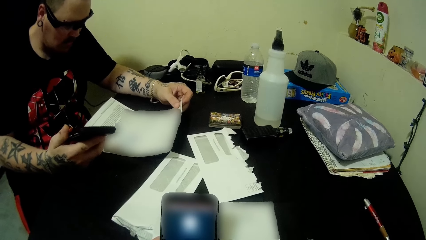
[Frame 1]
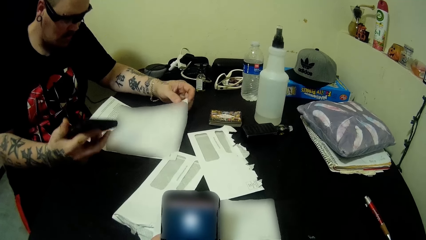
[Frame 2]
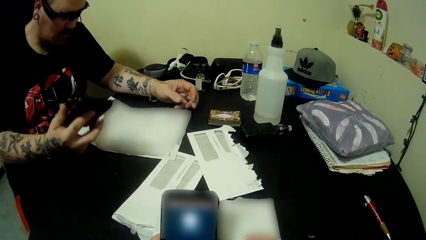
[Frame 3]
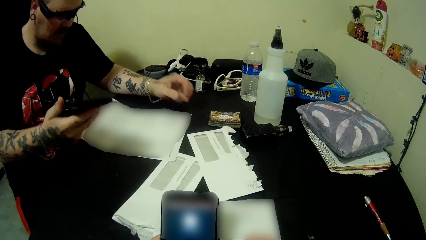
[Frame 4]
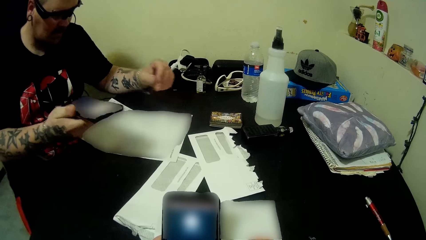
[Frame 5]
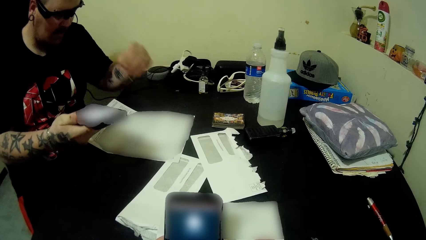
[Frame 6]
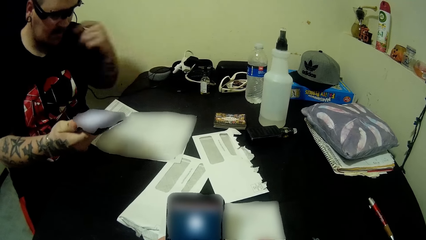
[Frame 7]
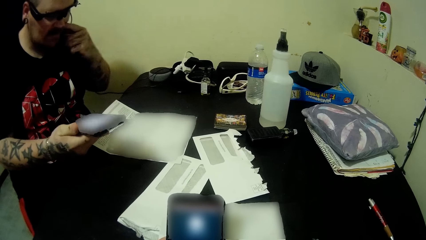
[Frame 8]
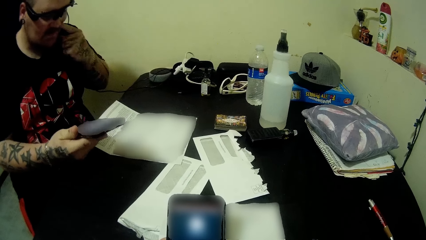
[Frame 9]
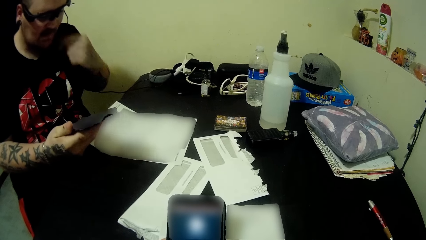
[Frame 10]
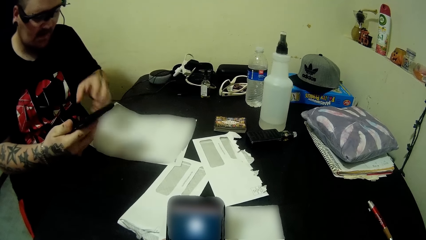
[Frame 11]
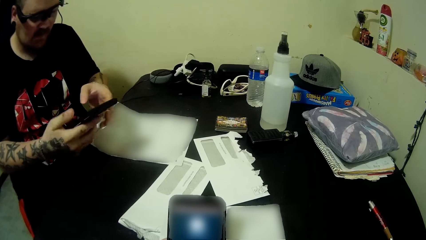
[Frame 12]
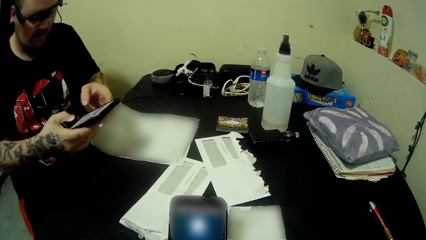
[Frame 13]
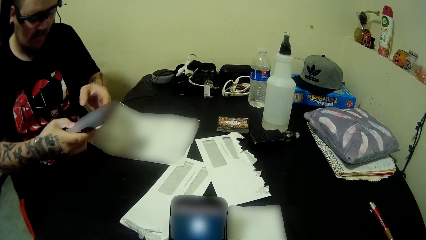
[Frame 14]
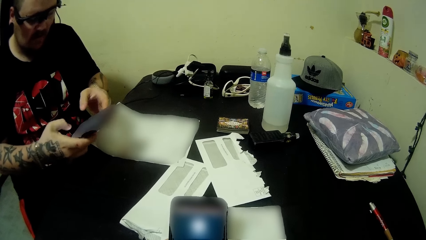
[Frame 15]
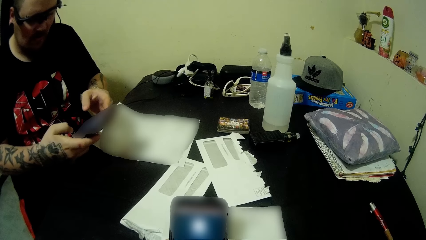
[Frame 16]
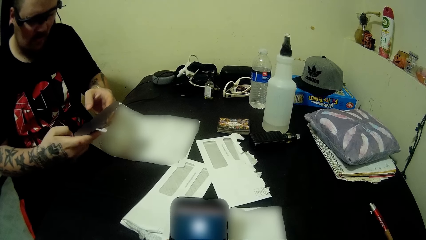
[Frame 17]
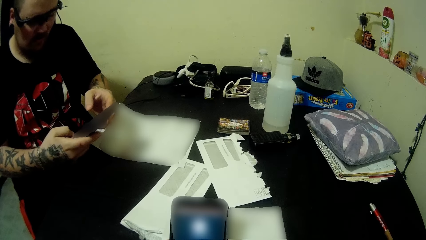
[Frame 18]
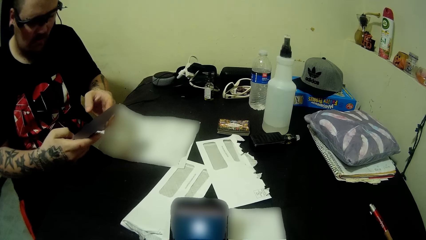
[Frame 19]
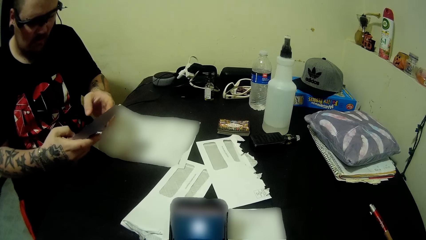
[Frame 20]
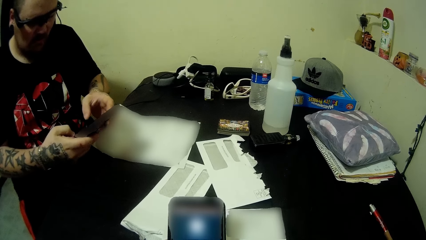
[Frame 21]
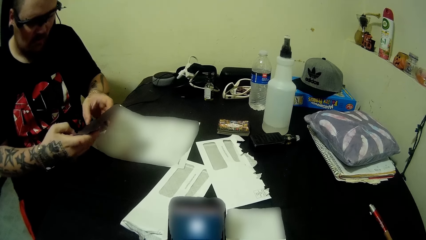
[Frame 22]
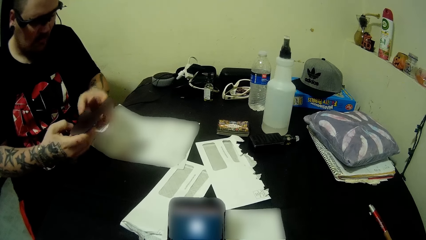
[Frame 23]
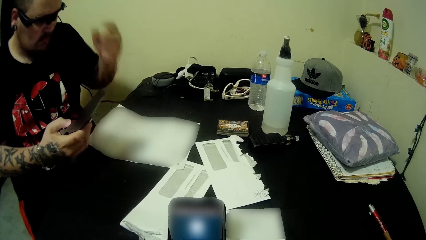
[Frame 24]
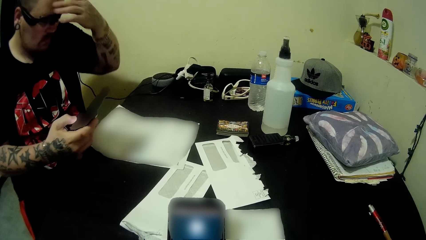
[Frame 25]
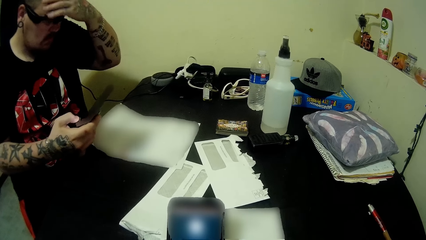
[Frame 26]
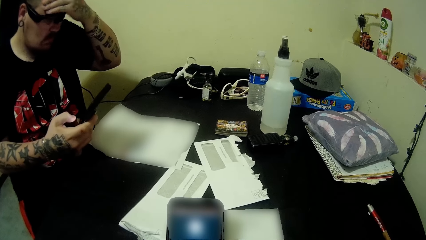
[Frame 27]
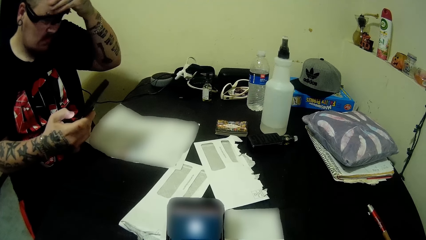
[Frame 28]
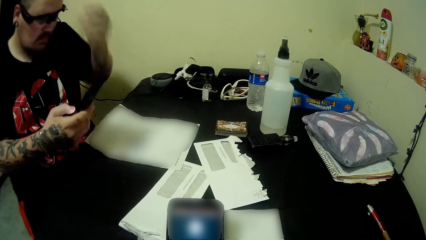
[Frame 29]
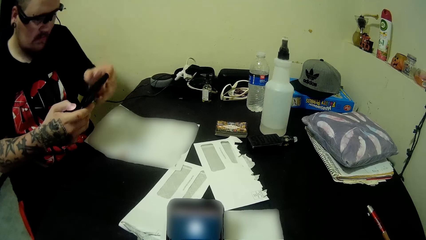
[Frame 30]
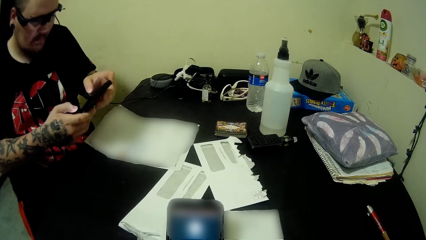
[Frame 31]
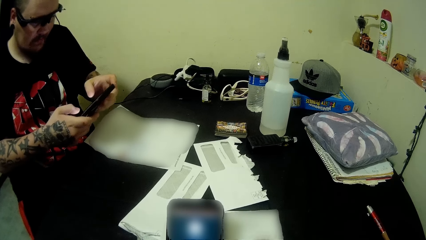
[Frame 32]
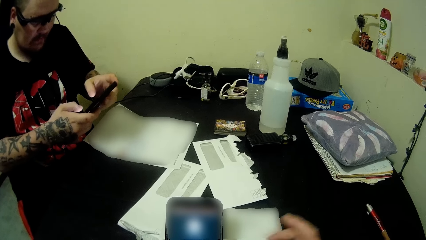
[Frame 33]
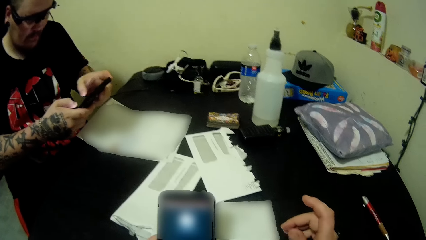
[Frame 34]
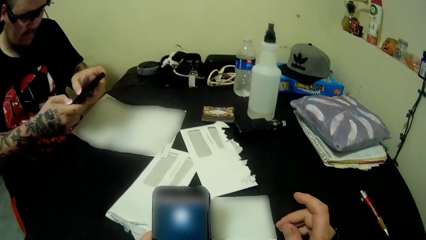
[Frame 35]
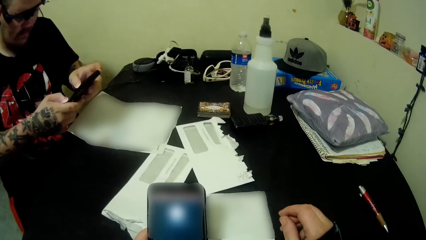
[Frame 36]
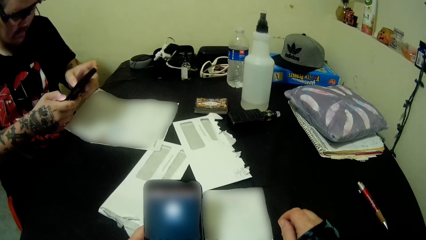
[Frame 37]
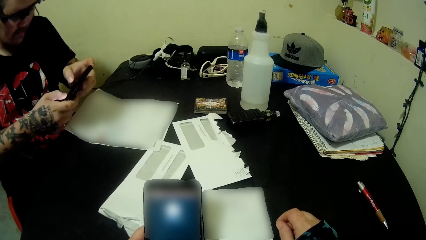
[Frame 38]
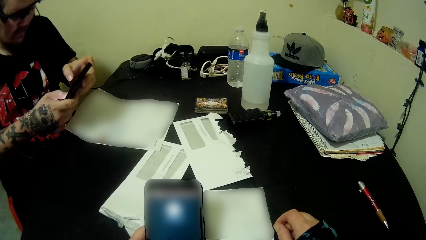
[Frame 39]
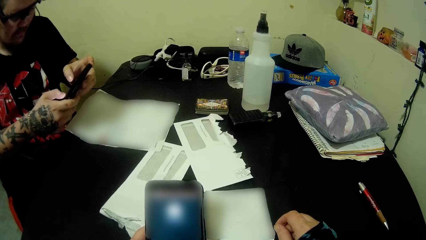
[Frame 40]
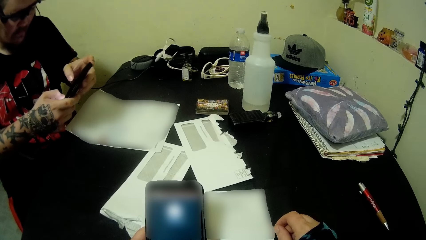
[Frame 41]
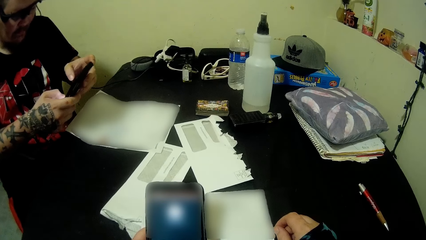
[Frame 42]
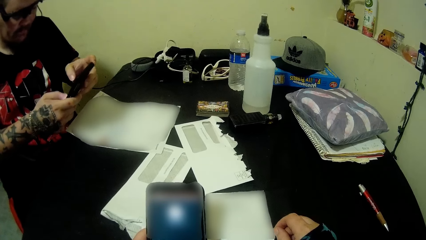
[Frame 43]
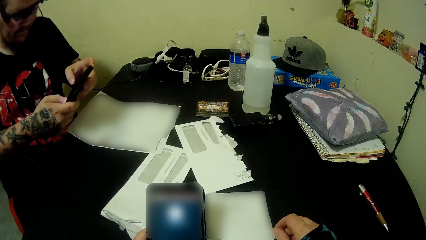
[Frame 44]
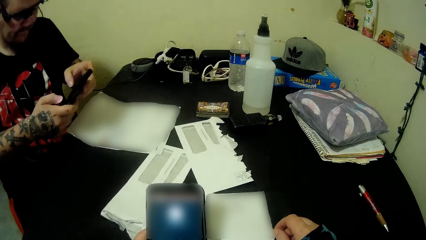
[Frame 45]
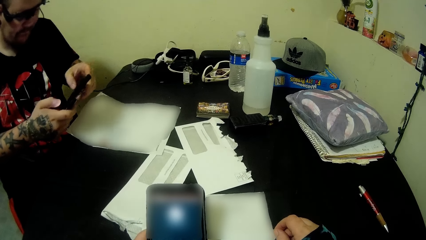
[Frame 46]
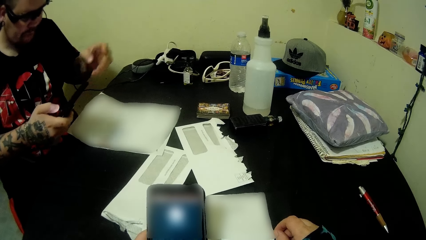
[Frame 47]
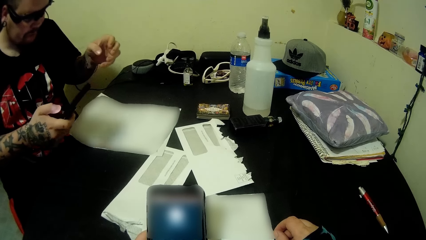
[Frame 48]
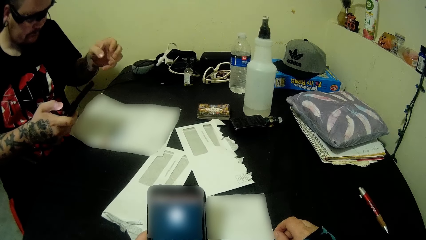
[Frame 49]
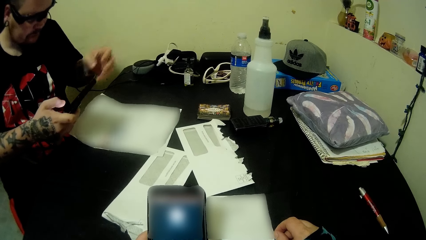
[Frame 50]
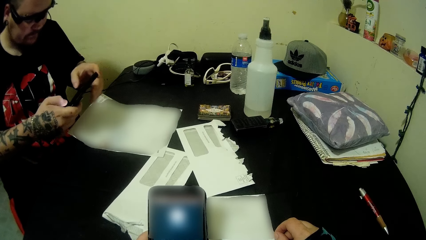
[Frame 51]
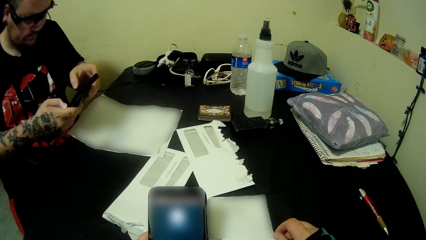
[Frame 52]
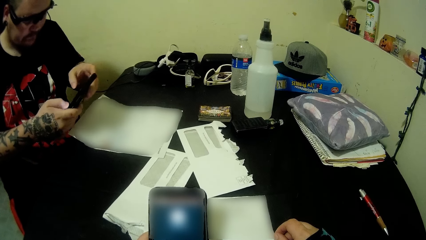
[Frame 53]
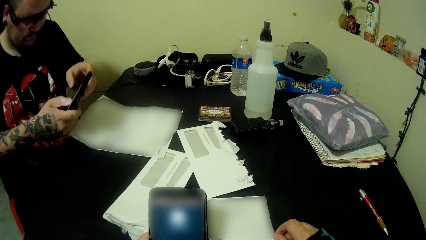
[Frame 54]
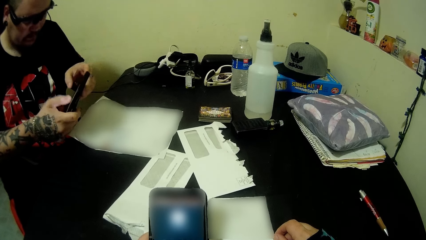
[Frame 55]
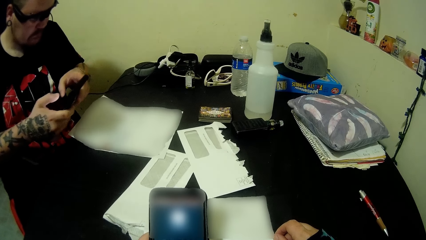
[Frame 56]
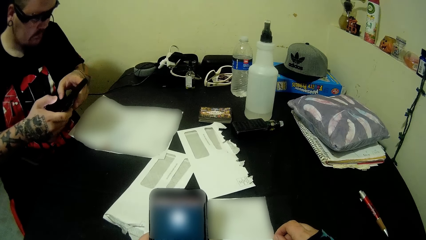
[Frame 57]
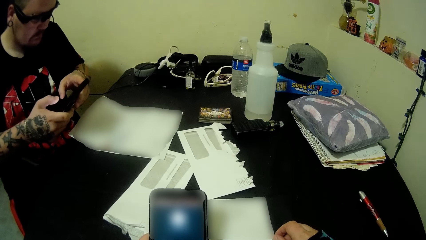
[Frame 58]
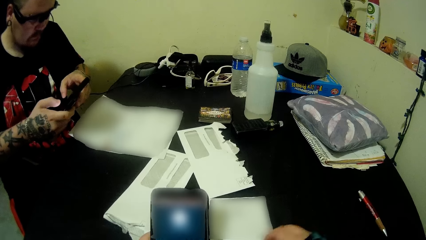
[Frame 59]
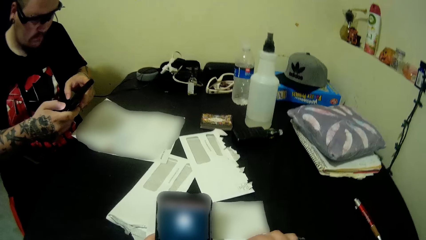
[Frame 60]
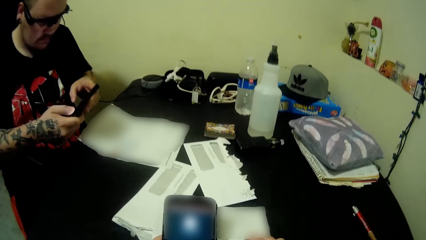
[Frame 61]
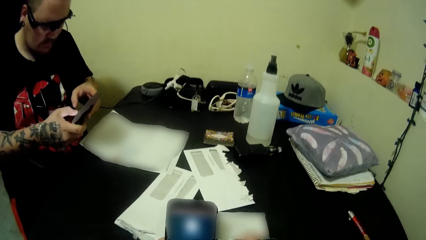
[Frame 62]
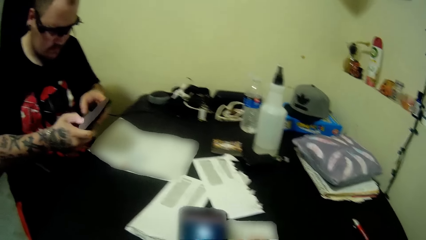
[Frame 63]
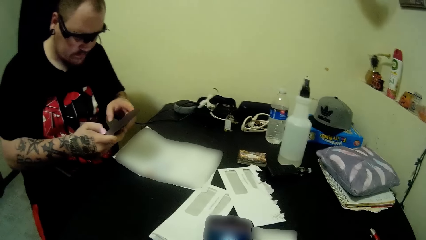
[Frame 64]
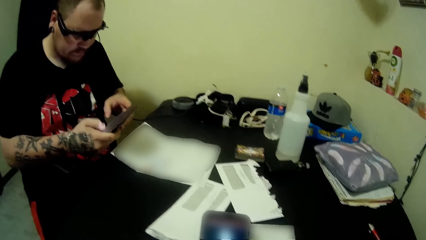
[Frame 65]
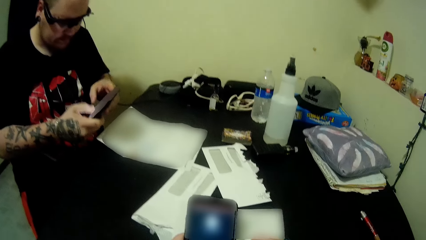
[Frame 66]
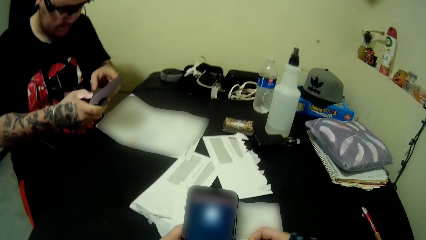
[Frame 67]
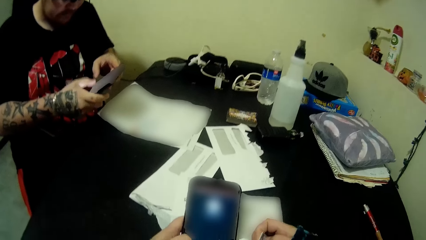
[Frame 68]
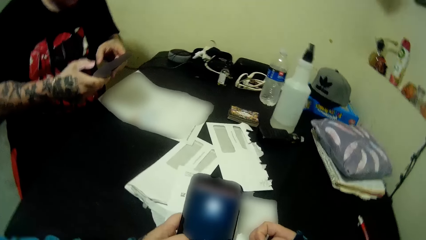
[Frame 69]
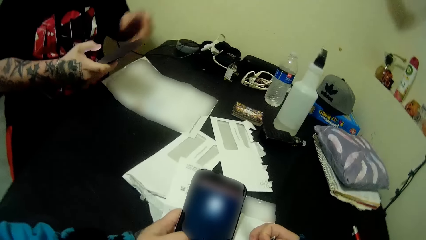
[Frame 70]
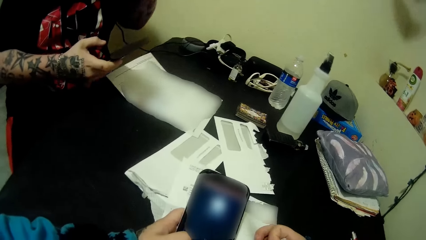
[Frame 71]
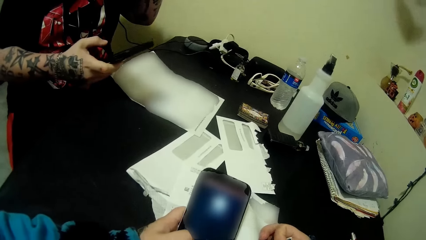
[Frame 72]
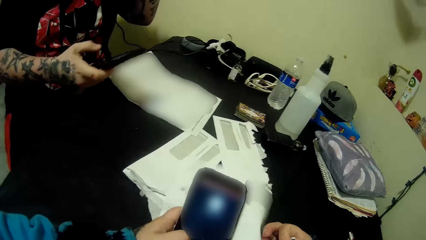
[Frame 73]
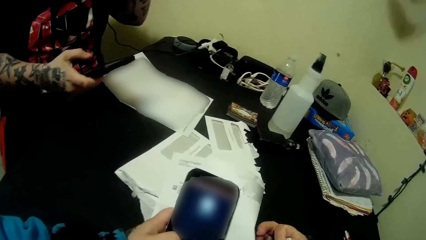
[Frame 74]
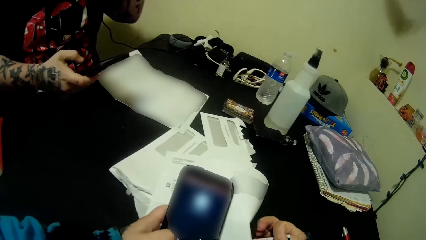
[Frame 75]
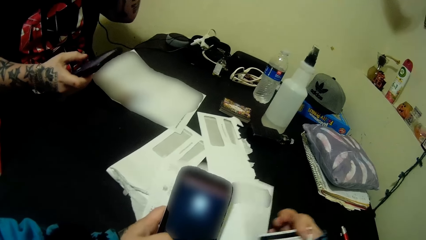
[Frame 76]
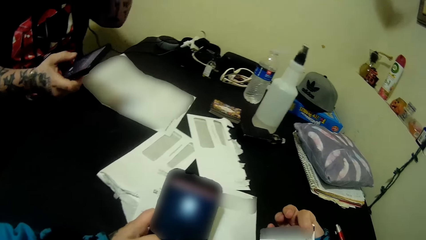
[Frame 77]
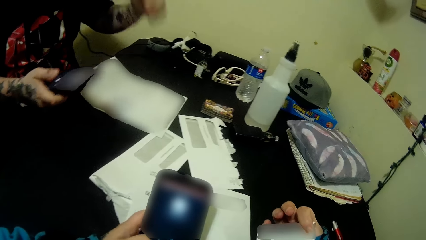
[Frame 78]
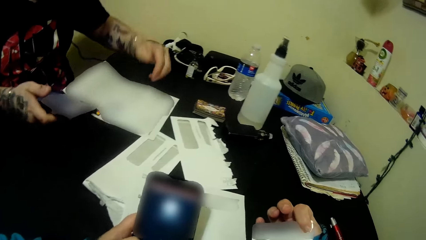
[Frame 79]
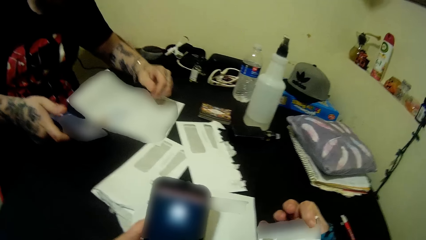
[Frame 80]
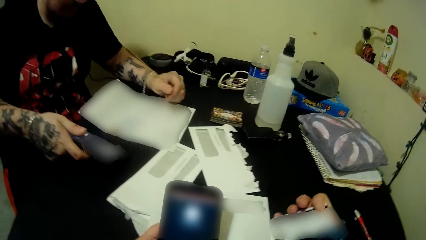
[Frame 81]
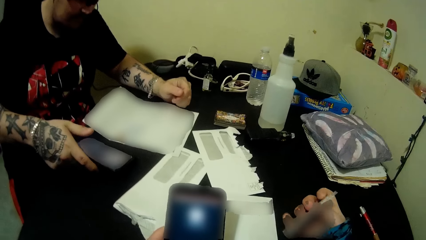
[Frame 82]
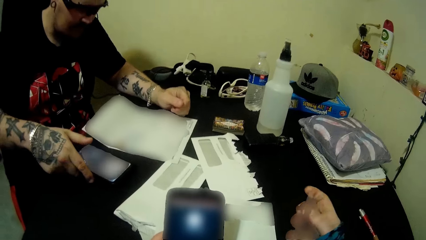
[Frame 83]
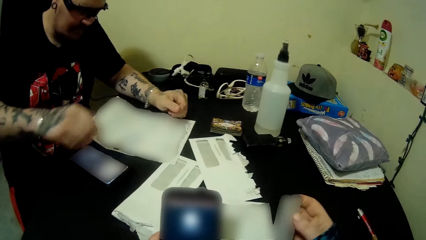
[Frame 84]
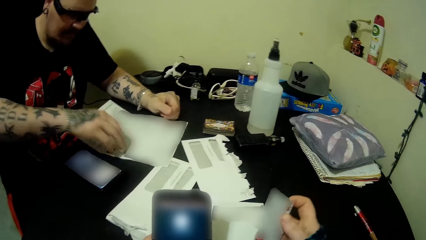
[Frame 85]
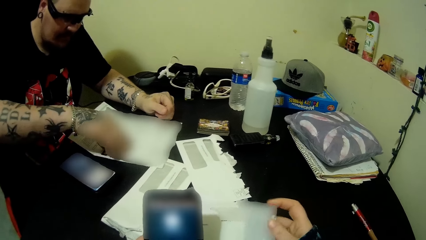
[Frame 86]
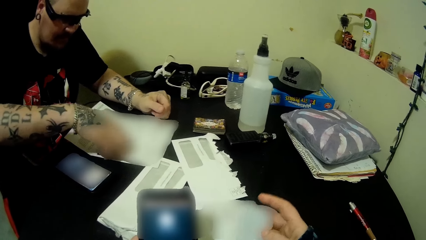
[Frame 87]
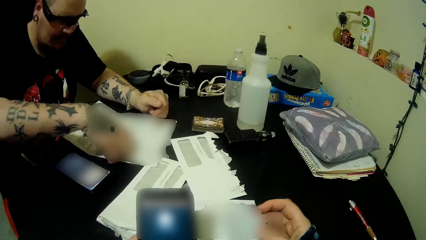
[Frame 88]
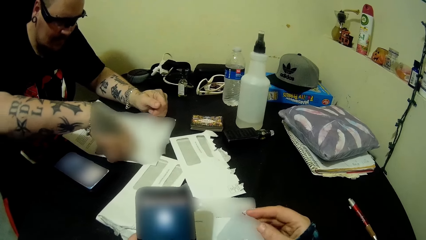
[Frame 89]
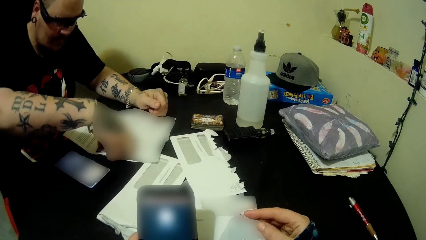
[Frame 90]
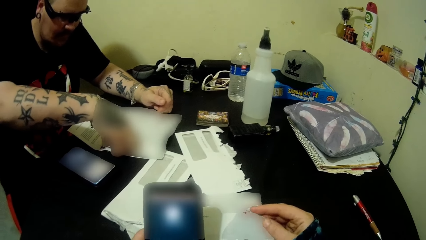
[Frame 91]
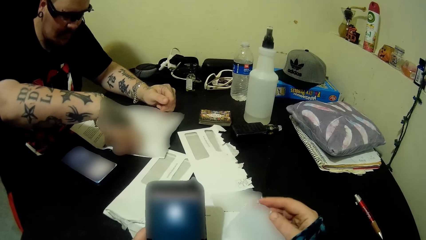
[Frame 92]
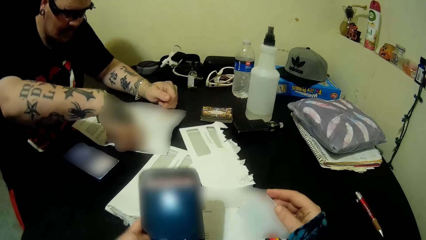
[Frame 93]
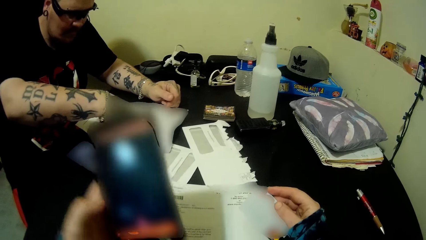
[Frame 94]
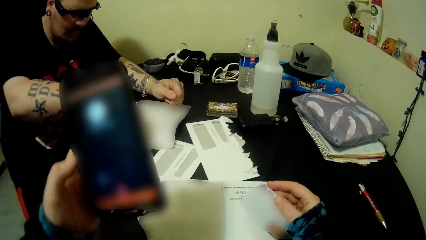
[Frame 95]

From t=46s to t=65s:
A man uses his phone. The man holds the phone. The camera wearer adjusts the paper on the table. The man drops his phone on the table. The camera wearer holds the piece of paper.
